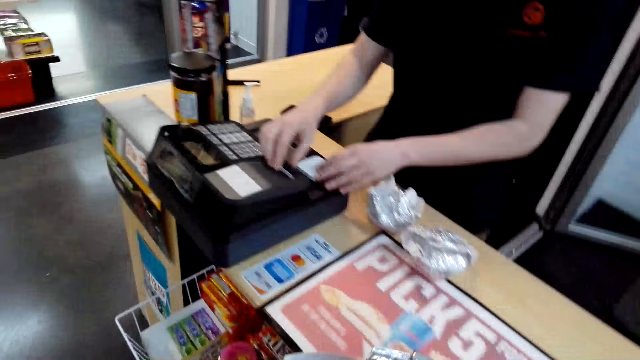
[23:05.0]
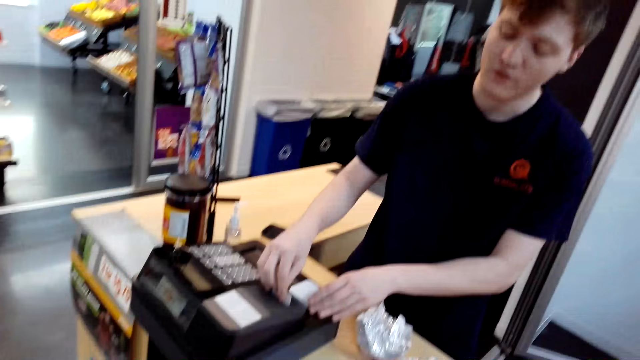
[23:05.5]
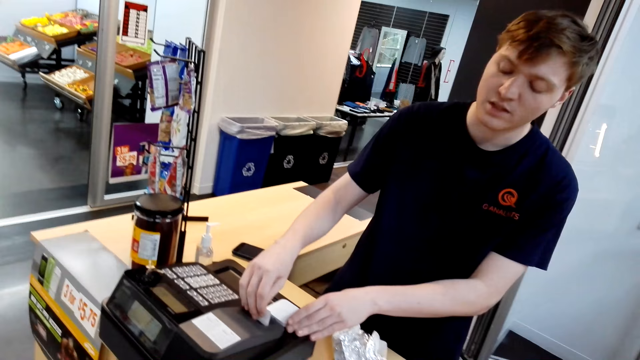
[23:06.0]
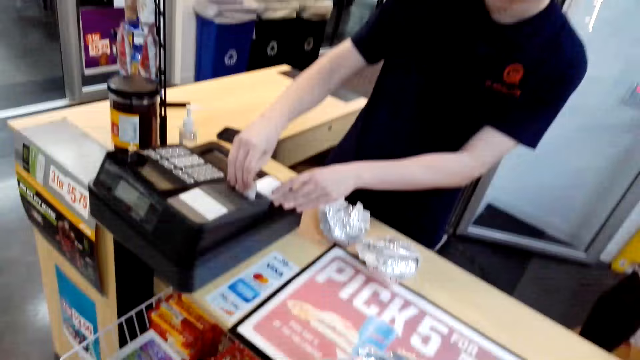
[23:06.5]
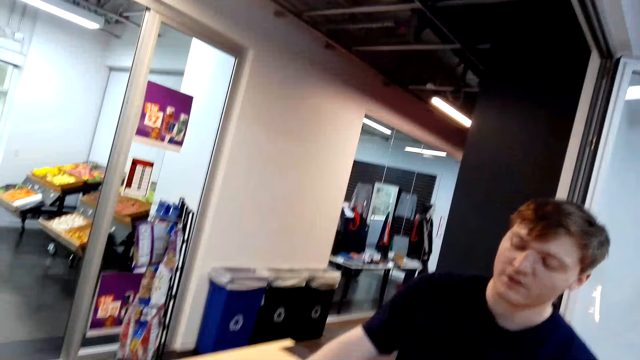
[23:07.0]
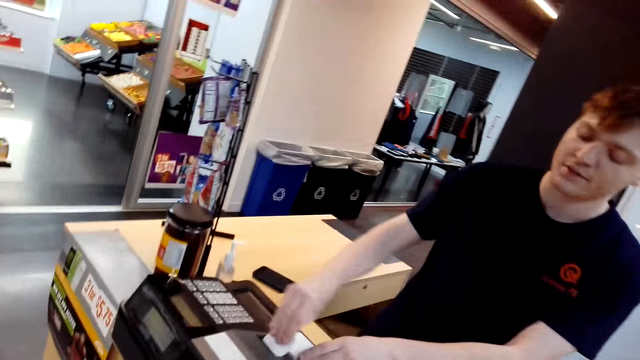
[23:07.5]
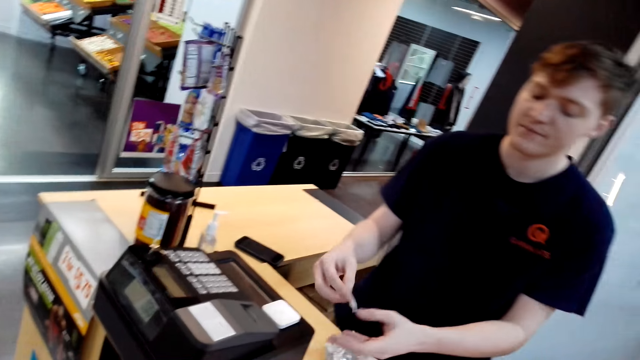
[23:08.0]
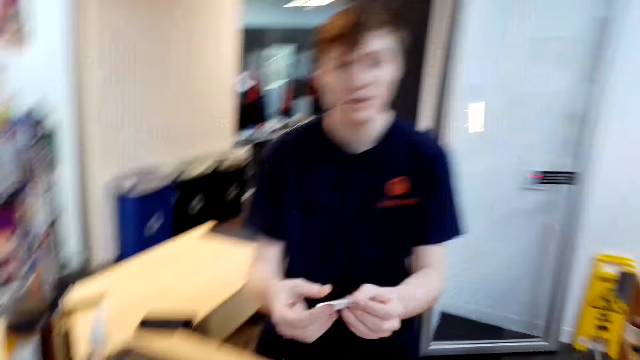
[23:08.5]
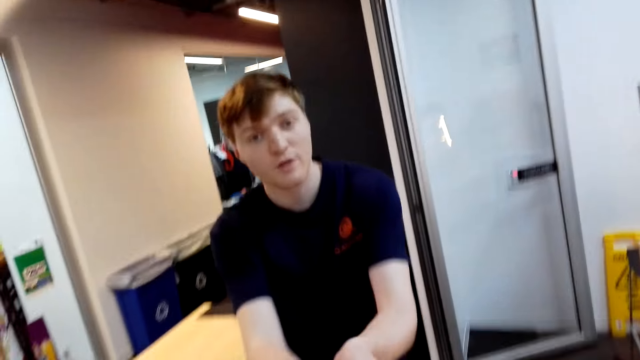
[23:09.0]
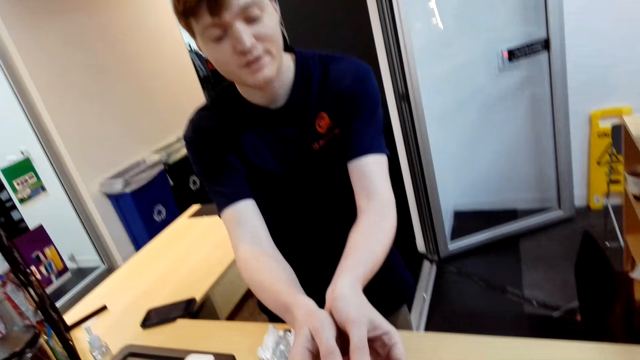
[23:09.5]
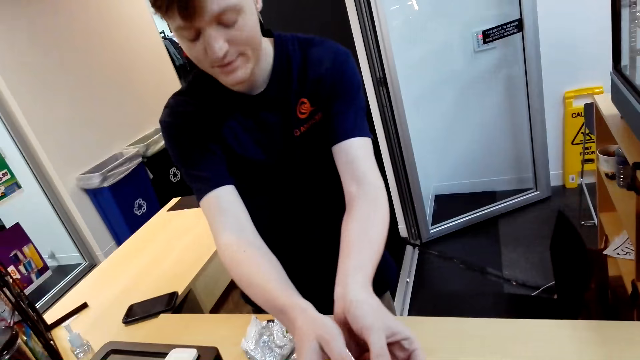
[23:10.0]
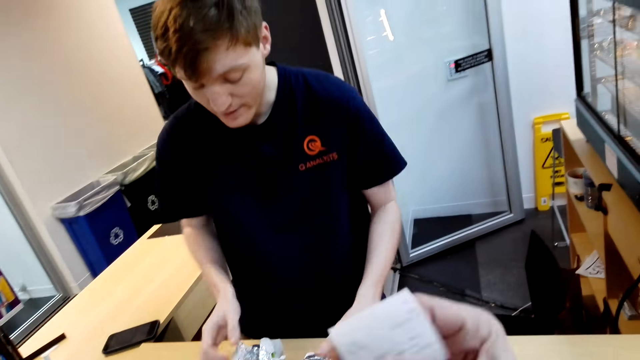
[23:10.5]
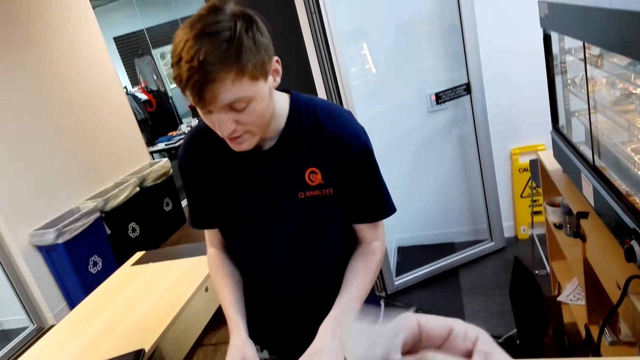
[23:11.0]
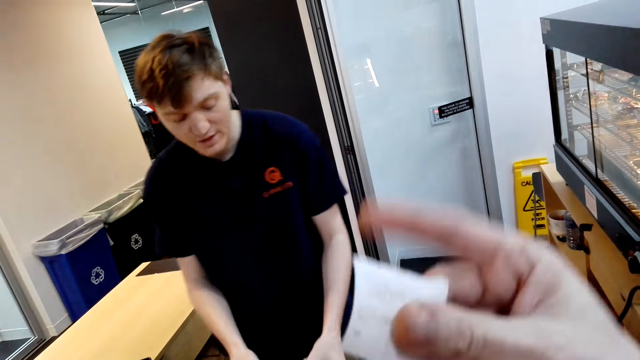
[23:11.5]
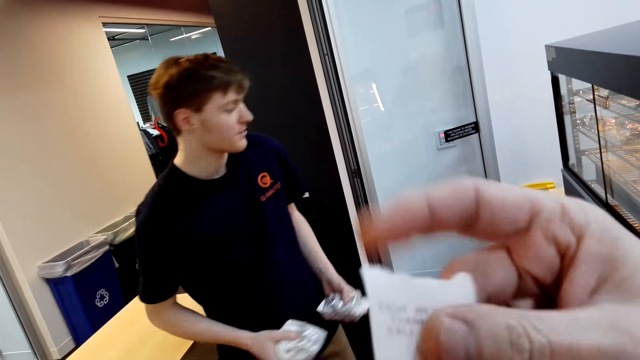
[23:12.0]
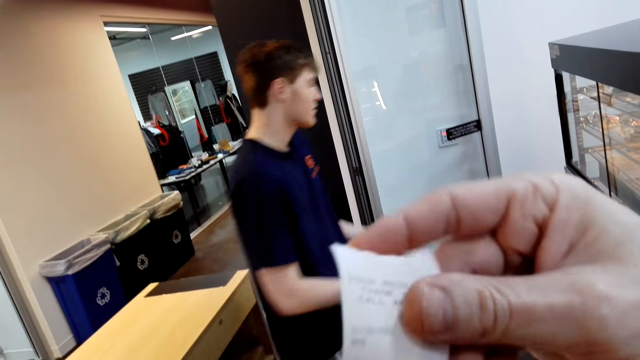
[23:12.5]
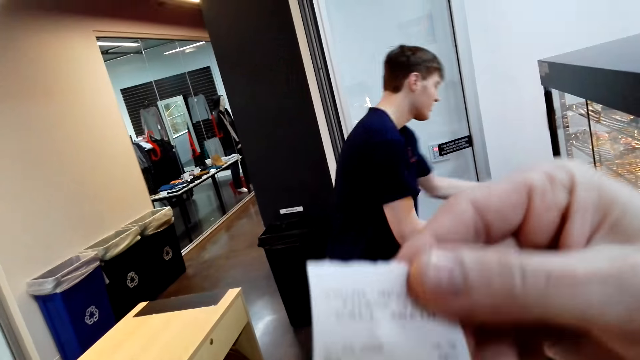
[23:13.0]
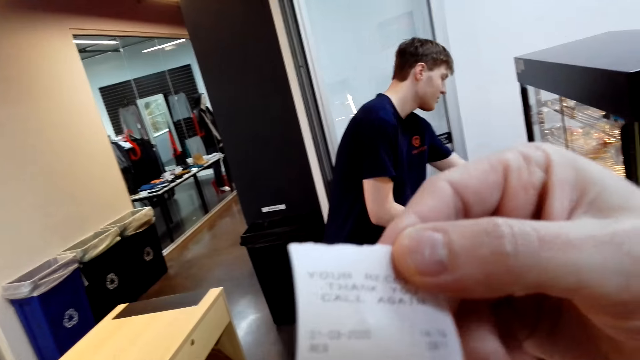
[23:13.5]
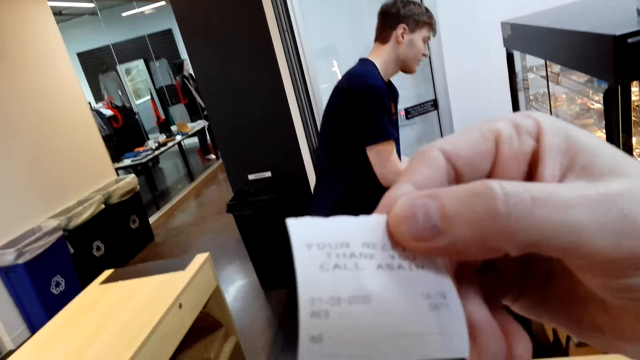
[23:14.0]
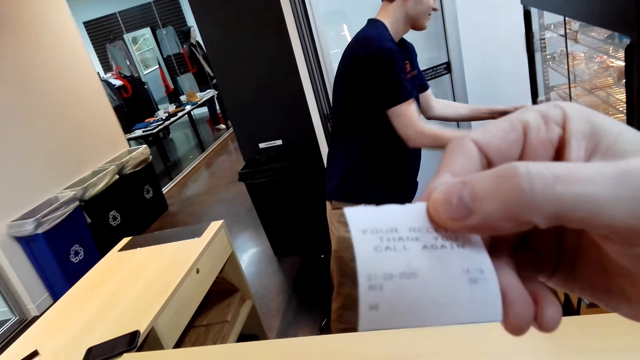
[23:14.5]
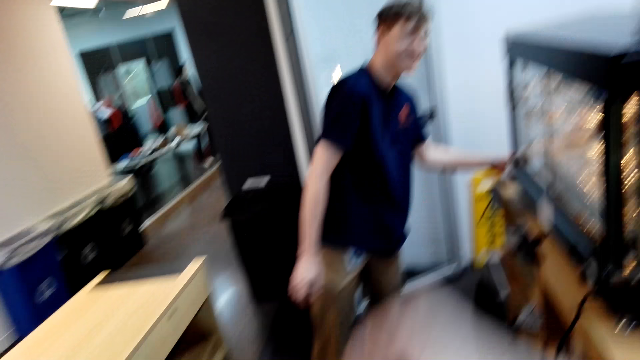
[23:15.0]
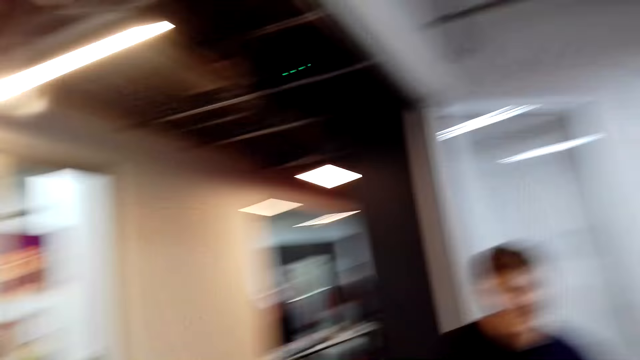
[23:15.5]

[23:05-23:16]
The camera wearer holds packages. A man gives the camera wearer a receipt. The man holds a card on a machine. The camera wearer turns to the side. They take the receipt. They hold the receipt. They look at the receipt. The man turns to the side. The camera wearer holds the receipt.

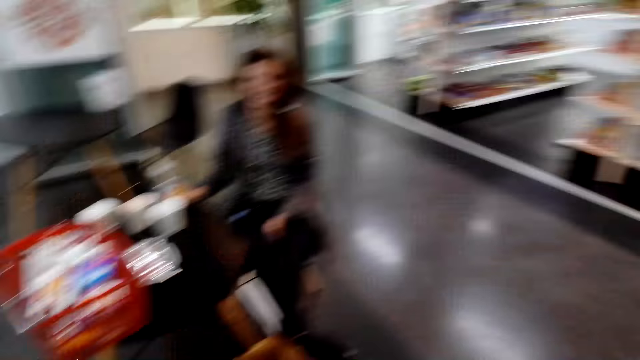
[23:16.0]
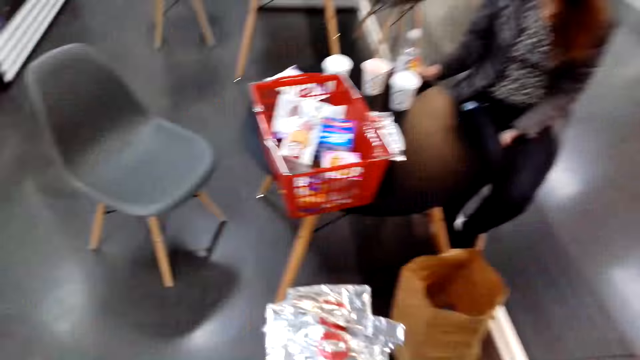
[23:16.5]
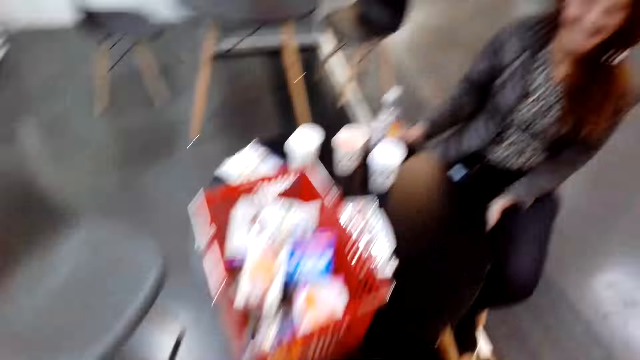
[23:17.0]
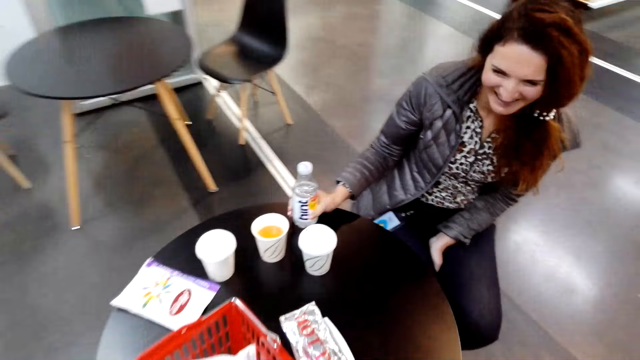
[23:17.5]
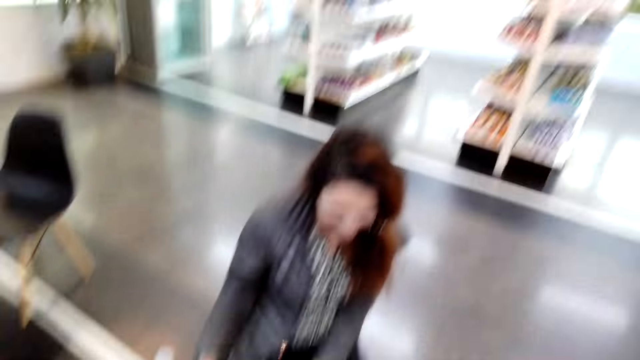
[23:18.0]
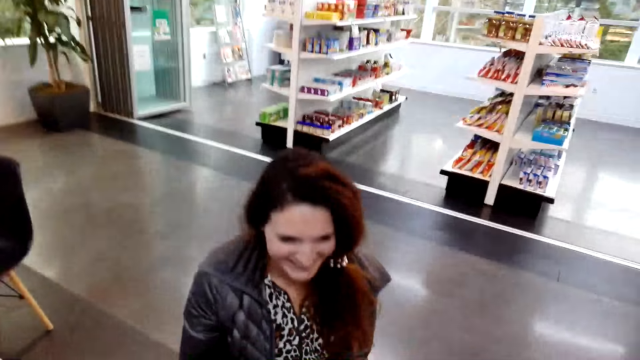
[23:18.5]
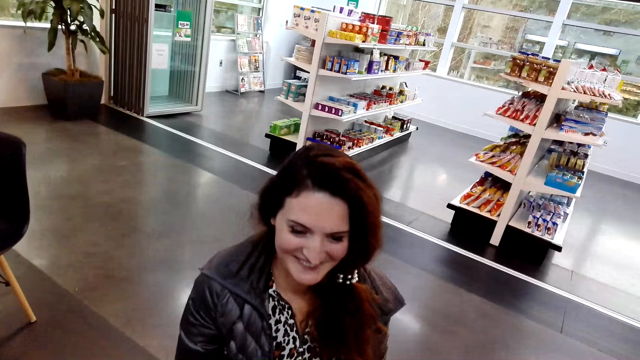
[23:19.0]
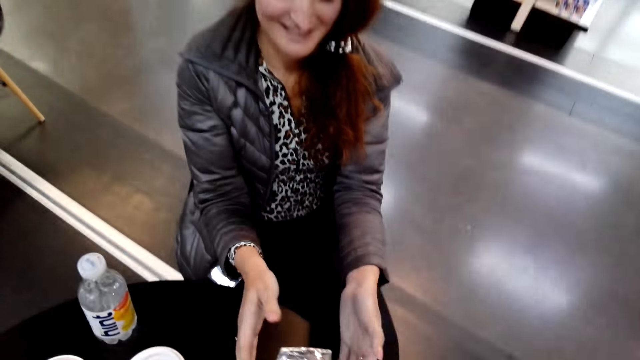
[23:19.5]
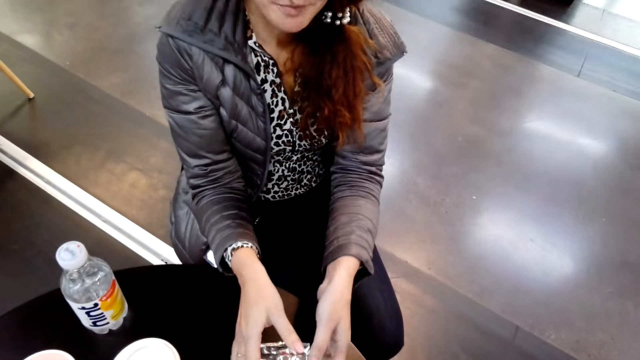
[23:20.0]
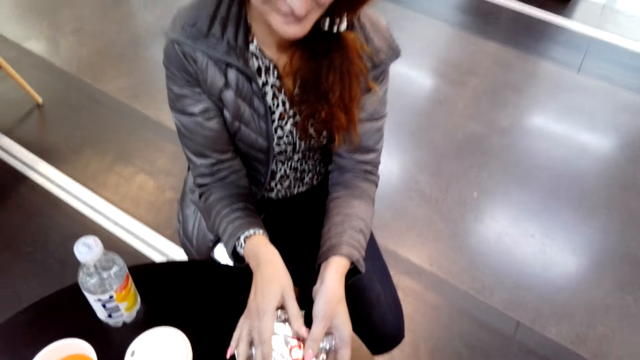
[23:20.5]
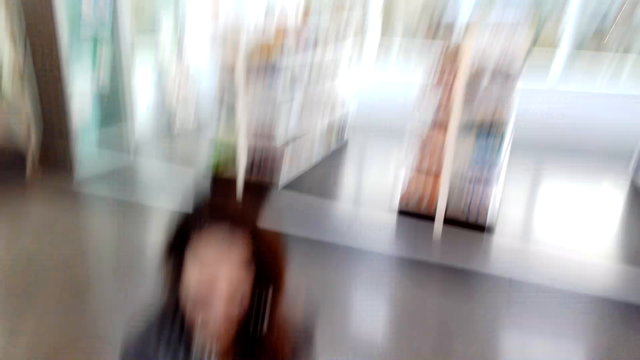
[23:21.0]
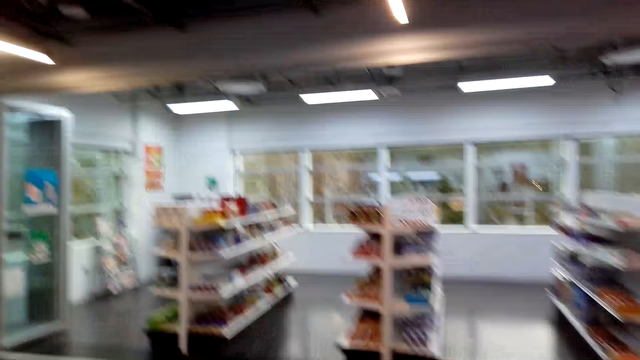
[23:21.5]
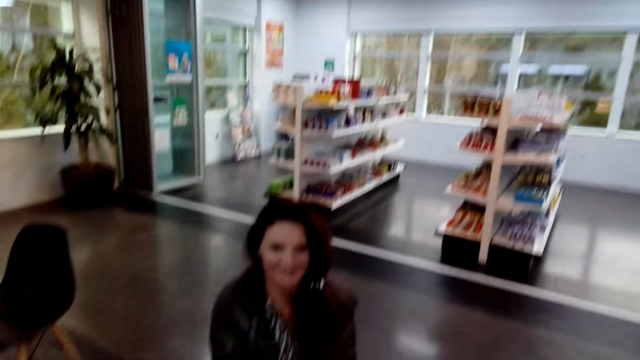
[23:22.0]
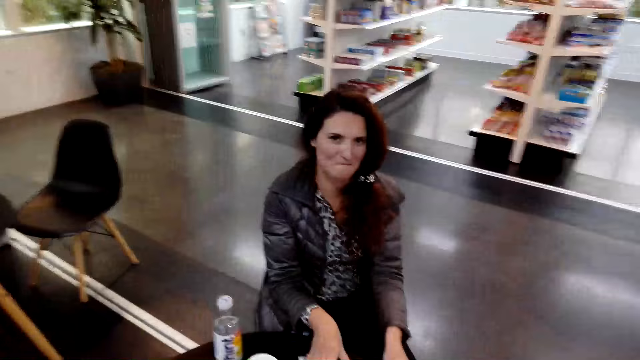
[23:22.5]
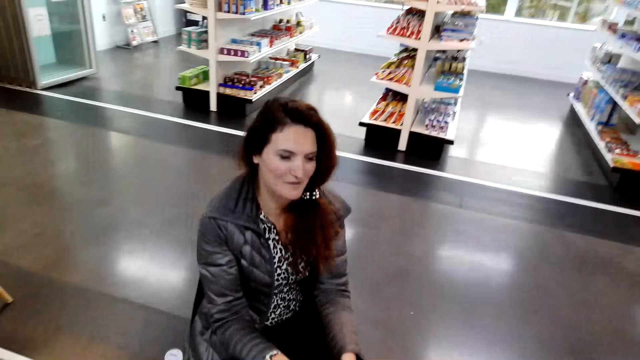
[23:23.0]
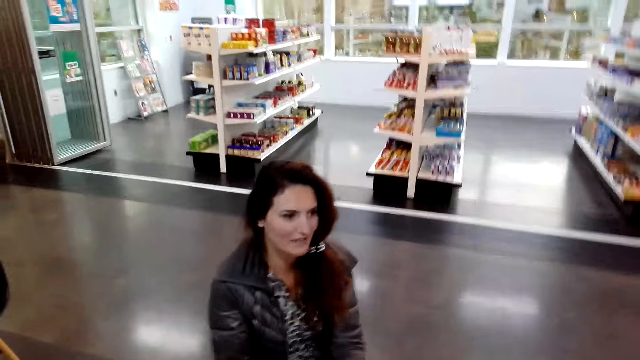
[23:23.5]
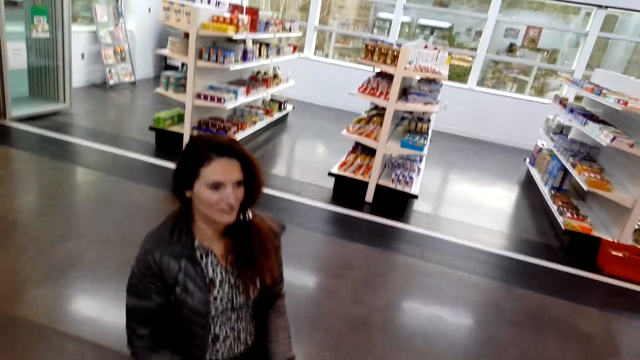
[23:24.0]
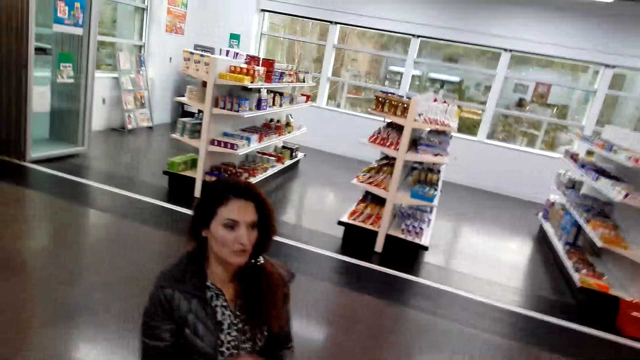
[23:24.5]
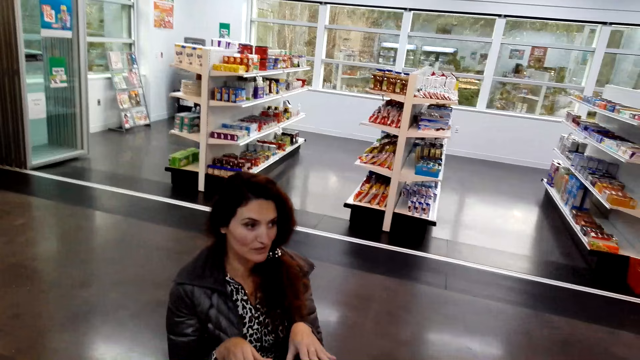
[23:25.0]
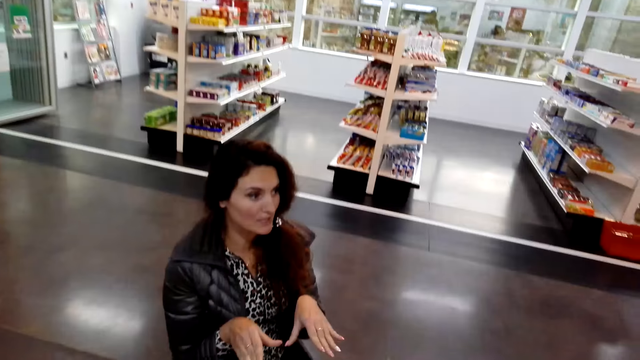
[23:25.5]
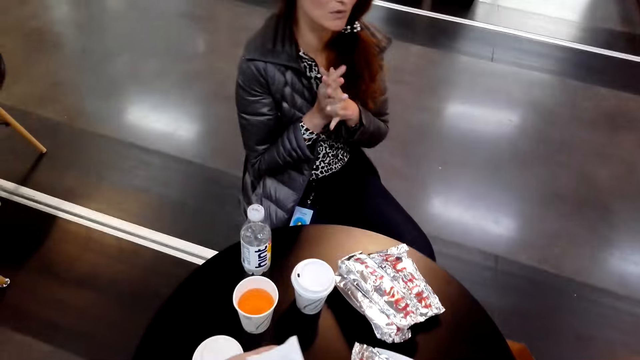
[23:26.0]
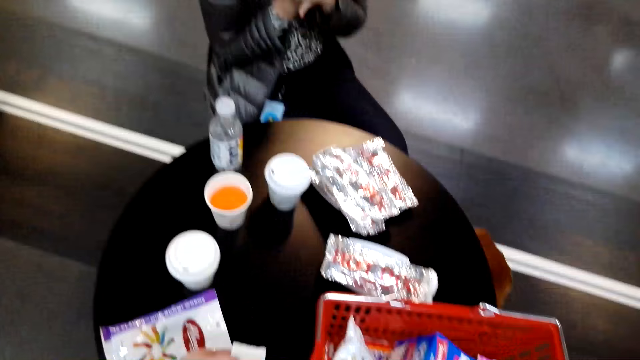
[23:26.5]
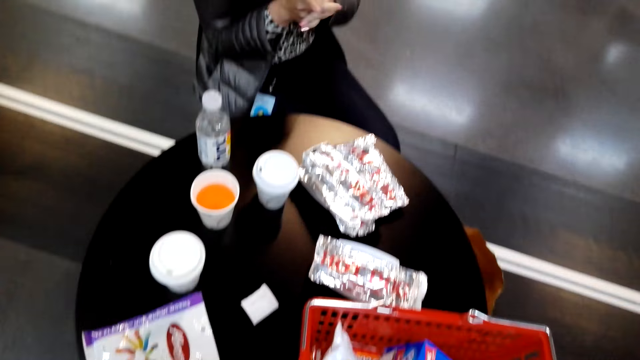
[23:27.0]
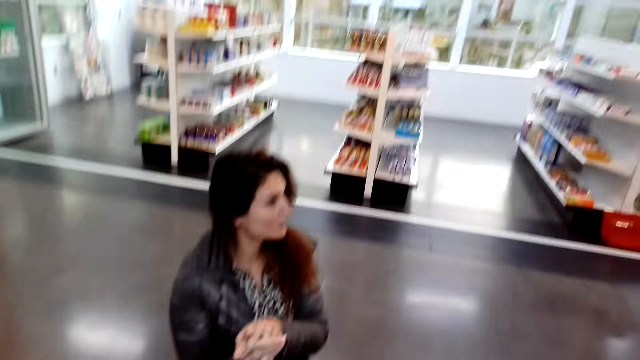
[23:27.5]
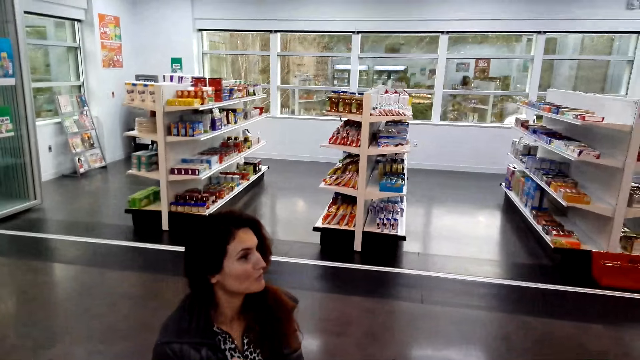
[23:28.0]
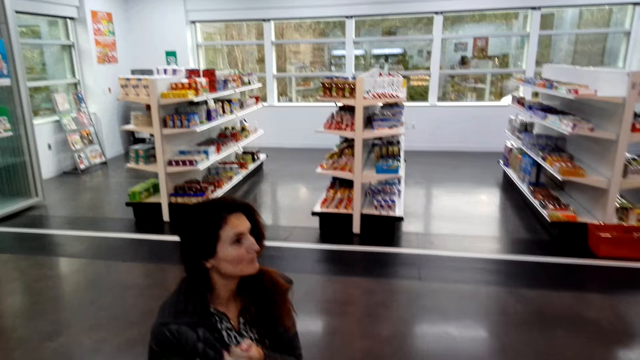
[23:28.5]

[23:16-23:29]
The camera wearer turns to the side, looks around, and walks towards a lady. The lady holds a bottle. The camera wearer sits on a chair. They give the lady hotdogs. The lady holds packages on a table. The camera wearer turns to the side. They look around. The lady moves hands around. The camera wearer turns to the side. They look at the table.
